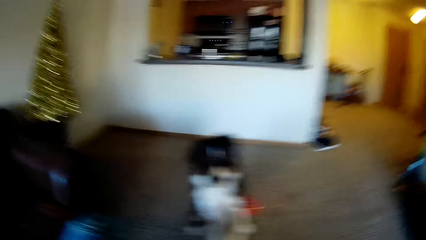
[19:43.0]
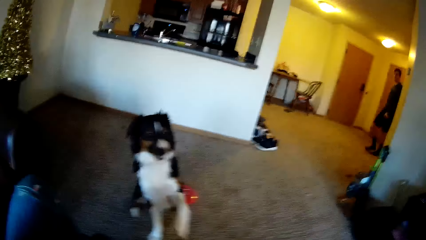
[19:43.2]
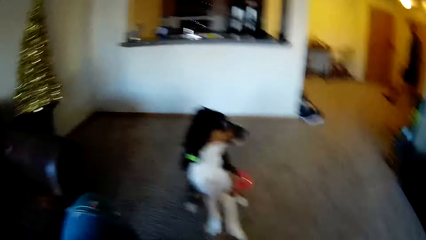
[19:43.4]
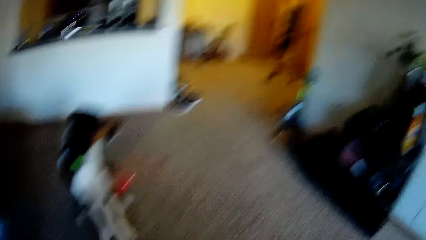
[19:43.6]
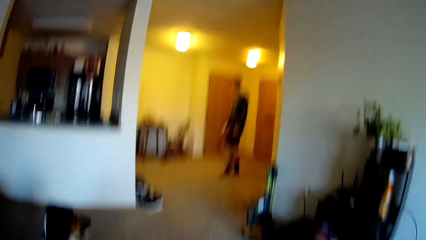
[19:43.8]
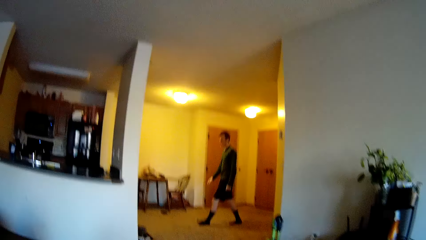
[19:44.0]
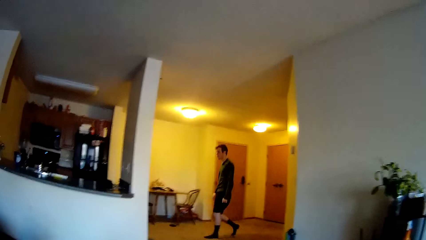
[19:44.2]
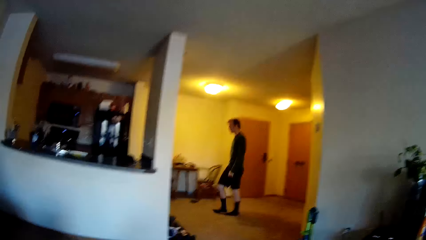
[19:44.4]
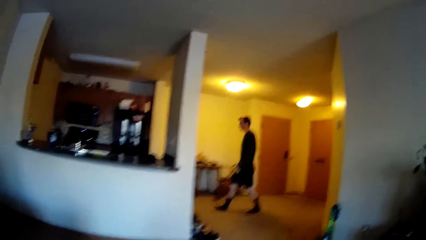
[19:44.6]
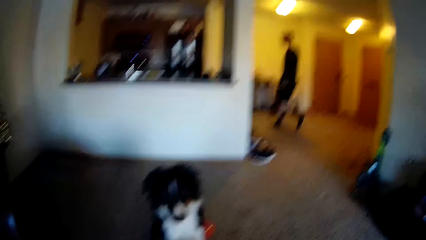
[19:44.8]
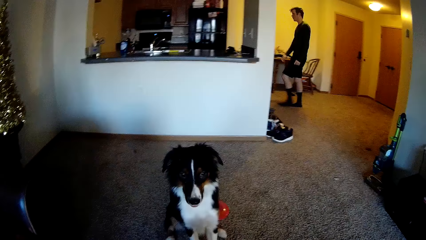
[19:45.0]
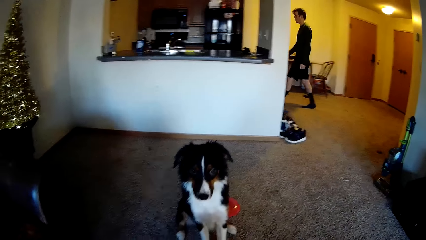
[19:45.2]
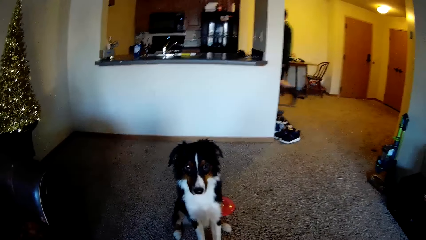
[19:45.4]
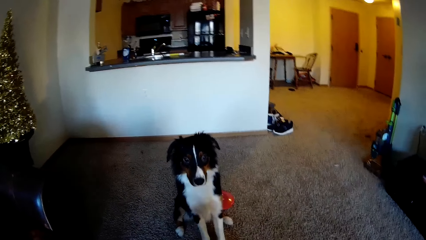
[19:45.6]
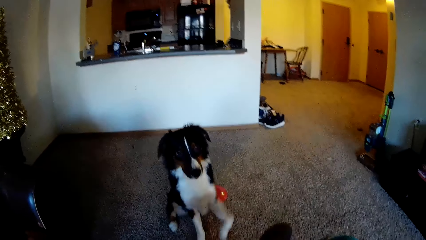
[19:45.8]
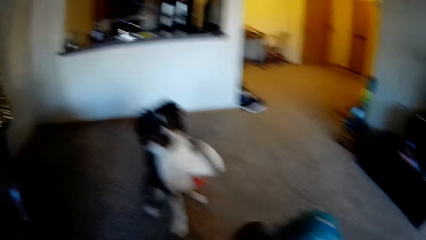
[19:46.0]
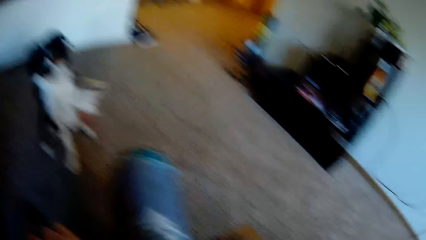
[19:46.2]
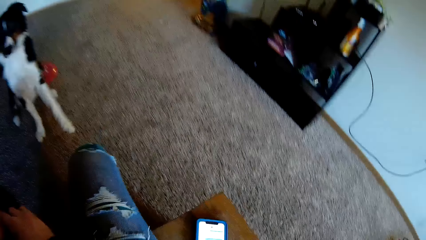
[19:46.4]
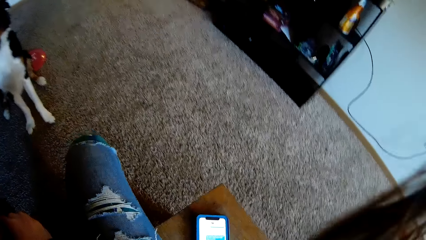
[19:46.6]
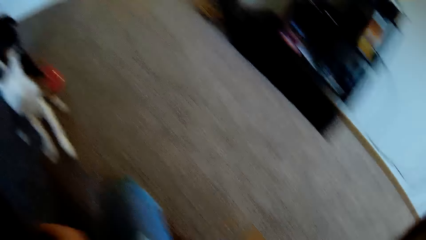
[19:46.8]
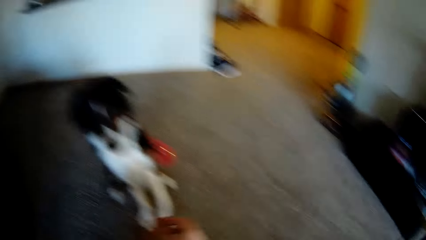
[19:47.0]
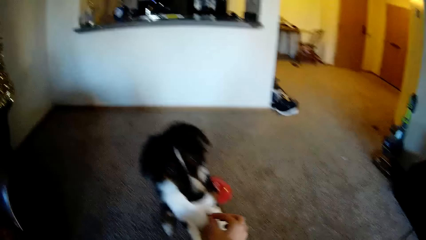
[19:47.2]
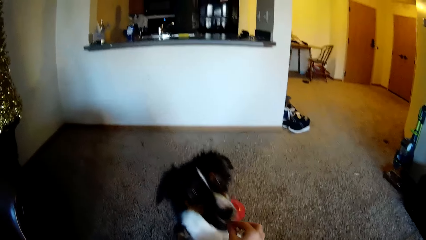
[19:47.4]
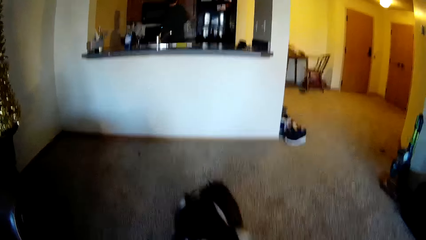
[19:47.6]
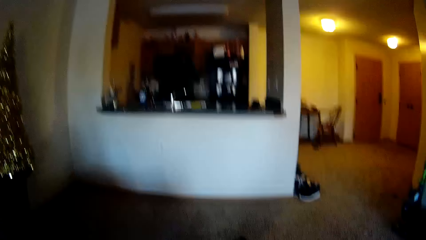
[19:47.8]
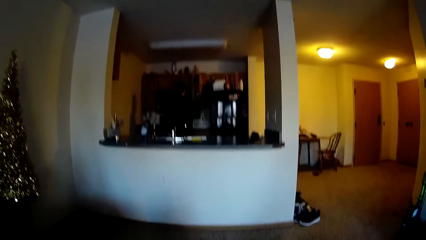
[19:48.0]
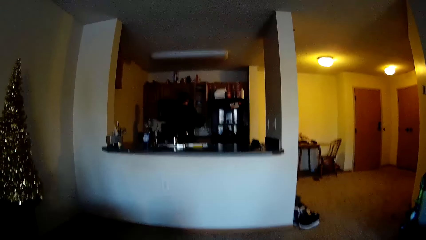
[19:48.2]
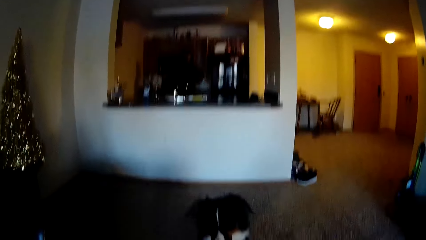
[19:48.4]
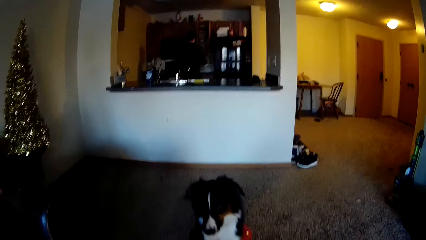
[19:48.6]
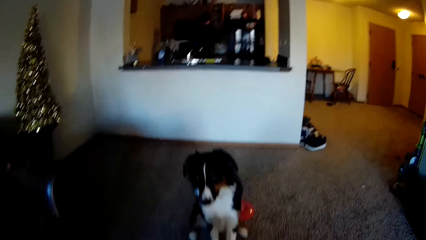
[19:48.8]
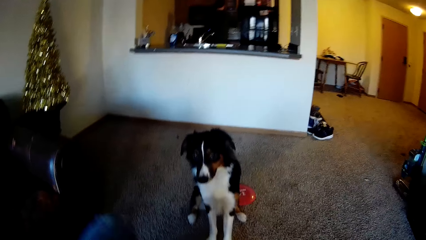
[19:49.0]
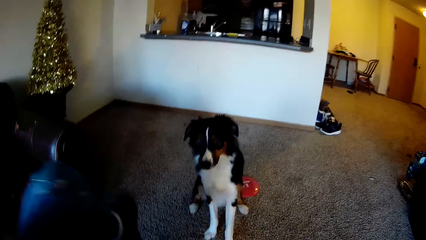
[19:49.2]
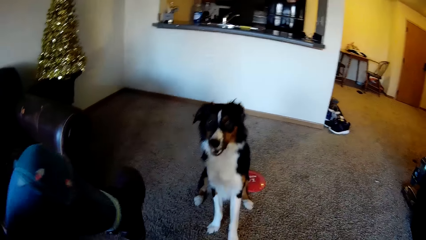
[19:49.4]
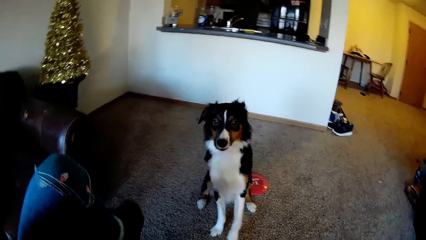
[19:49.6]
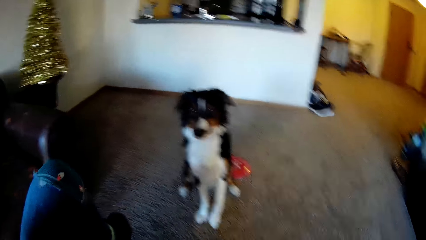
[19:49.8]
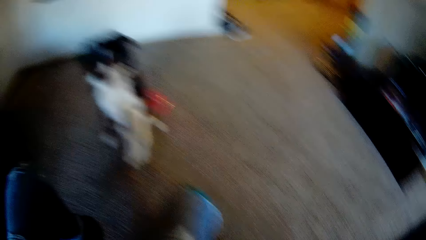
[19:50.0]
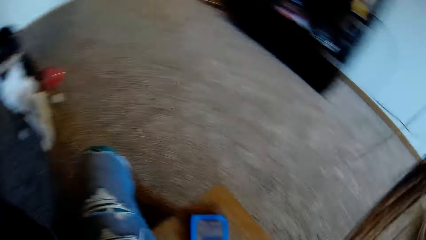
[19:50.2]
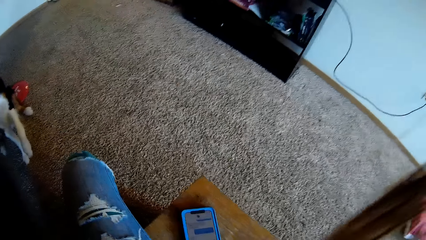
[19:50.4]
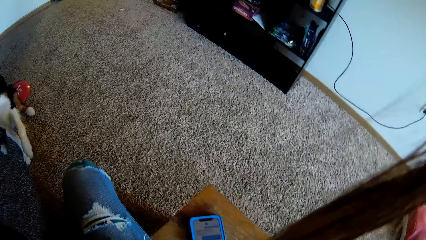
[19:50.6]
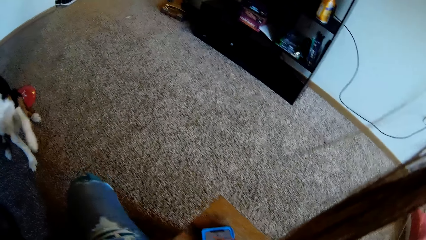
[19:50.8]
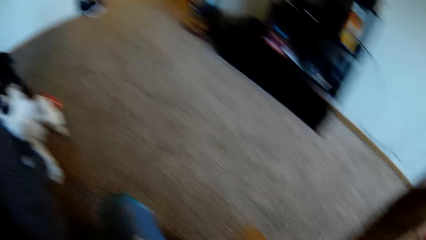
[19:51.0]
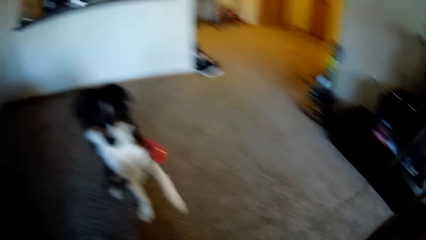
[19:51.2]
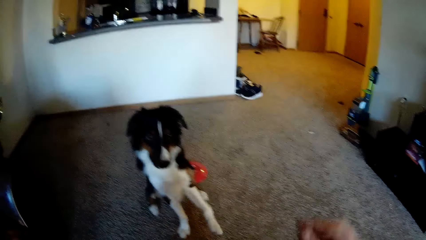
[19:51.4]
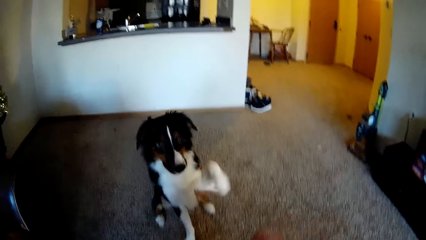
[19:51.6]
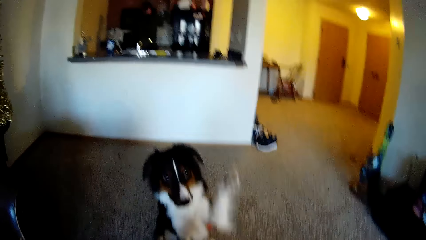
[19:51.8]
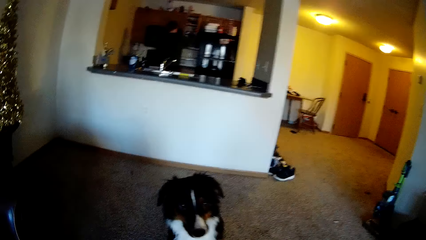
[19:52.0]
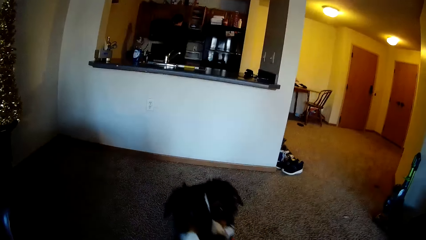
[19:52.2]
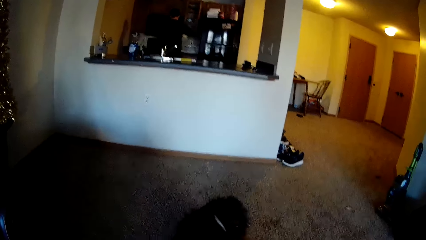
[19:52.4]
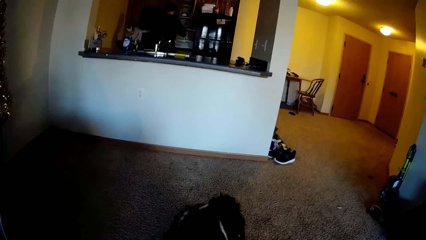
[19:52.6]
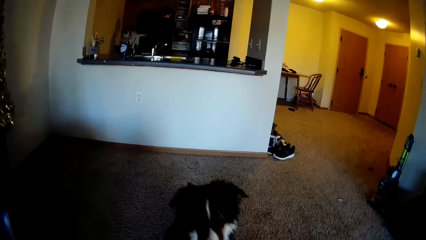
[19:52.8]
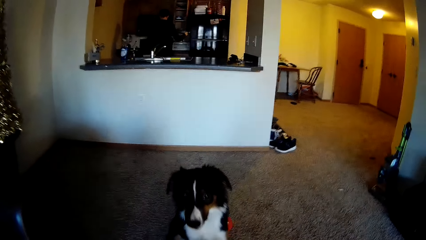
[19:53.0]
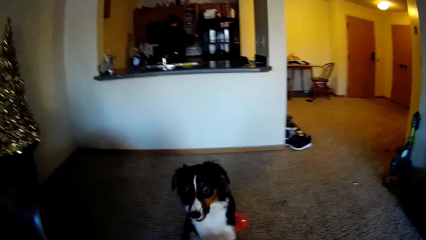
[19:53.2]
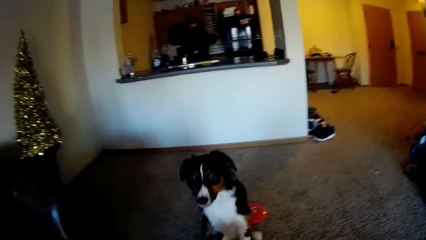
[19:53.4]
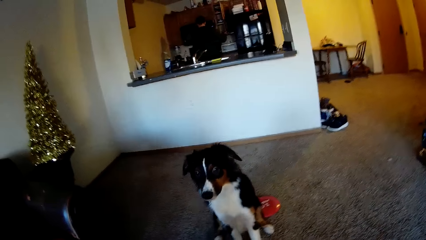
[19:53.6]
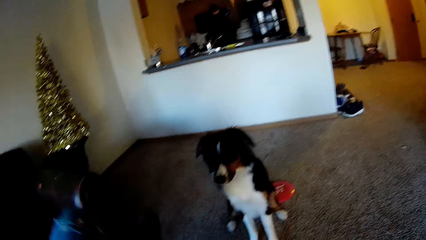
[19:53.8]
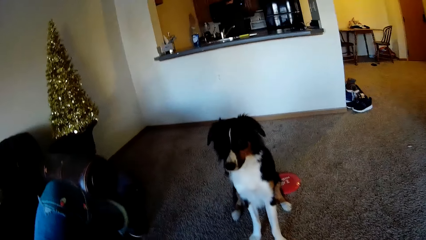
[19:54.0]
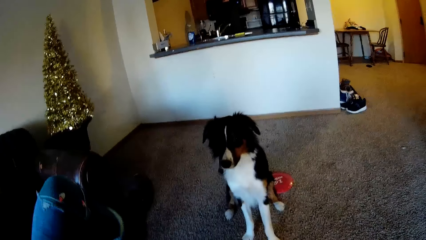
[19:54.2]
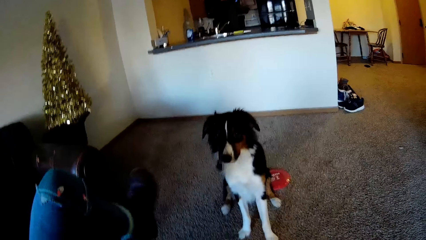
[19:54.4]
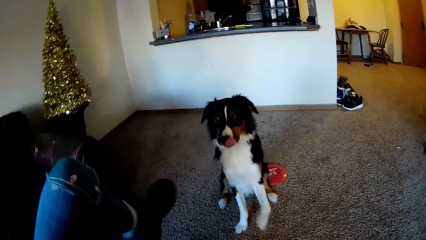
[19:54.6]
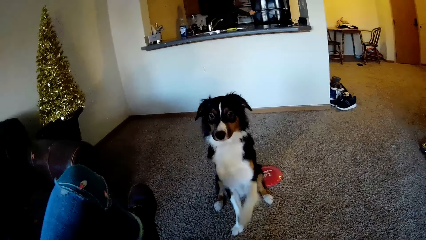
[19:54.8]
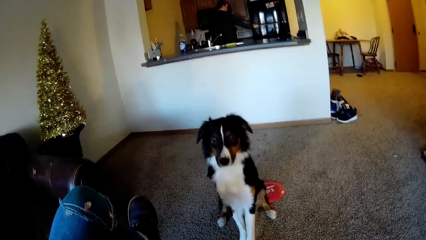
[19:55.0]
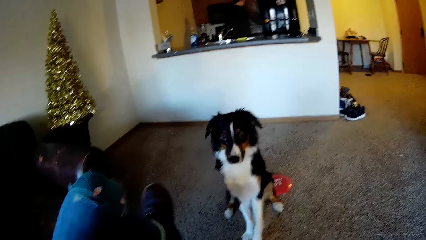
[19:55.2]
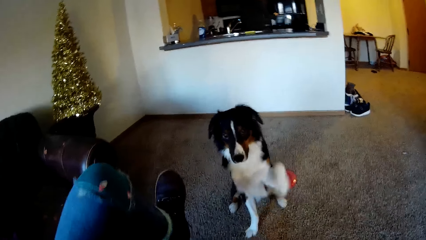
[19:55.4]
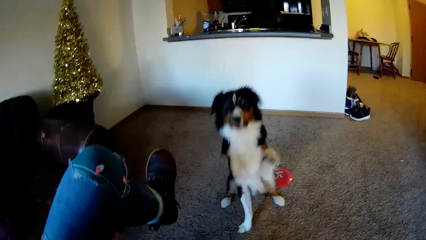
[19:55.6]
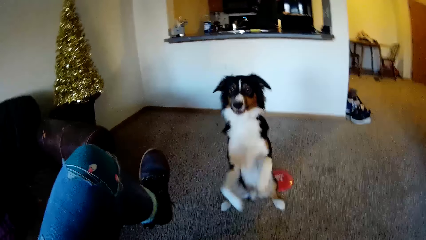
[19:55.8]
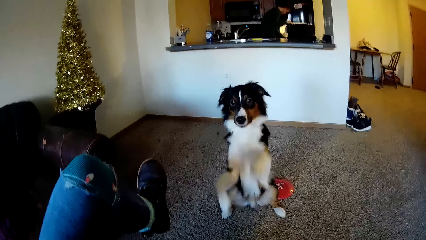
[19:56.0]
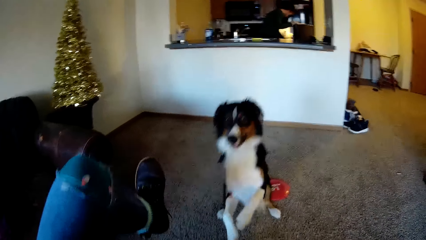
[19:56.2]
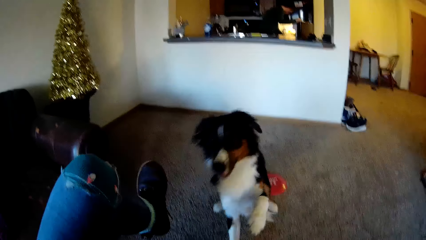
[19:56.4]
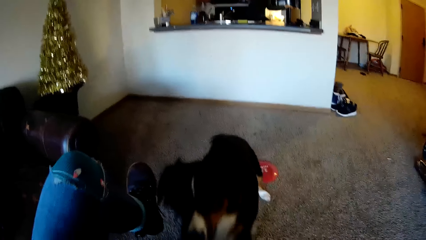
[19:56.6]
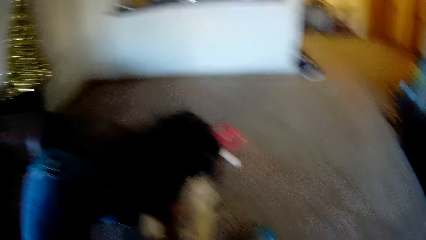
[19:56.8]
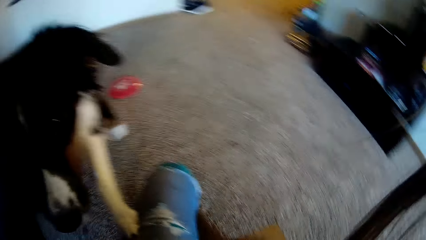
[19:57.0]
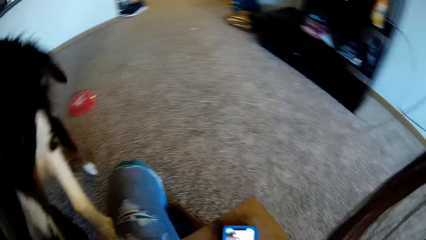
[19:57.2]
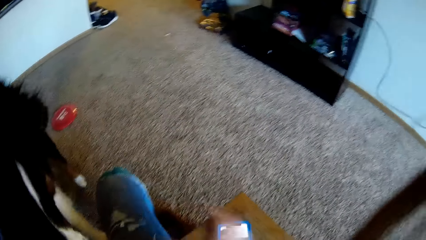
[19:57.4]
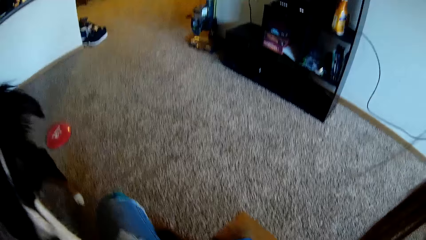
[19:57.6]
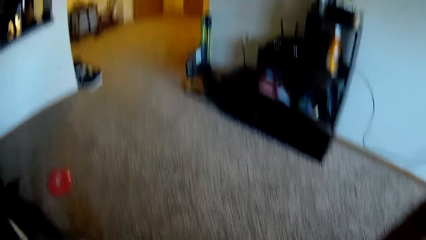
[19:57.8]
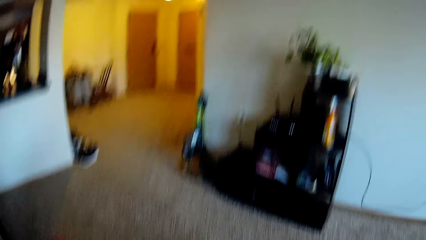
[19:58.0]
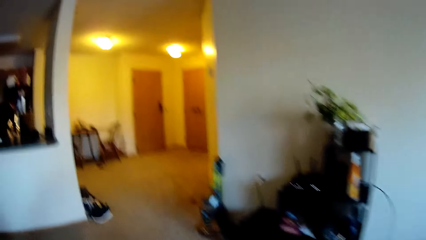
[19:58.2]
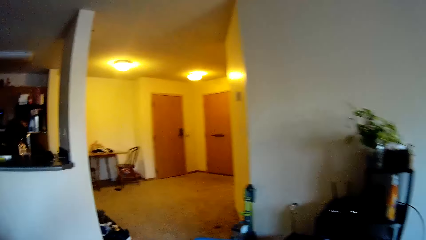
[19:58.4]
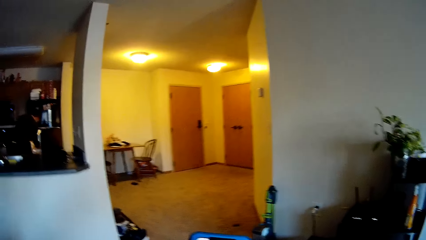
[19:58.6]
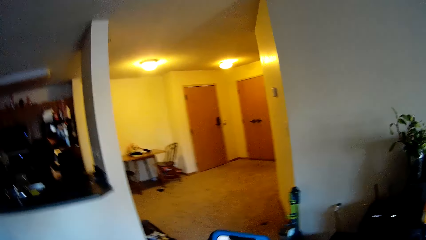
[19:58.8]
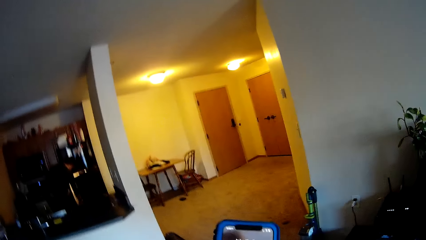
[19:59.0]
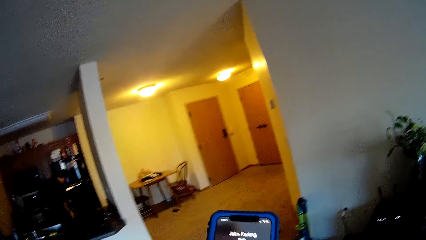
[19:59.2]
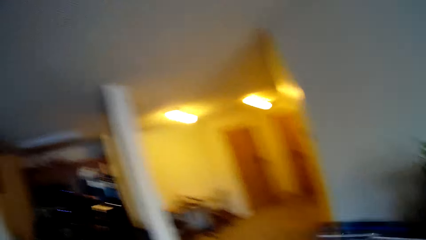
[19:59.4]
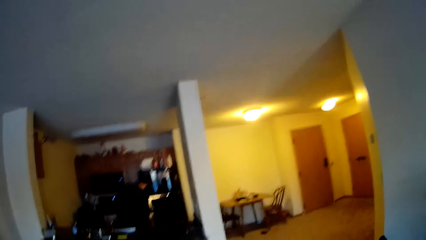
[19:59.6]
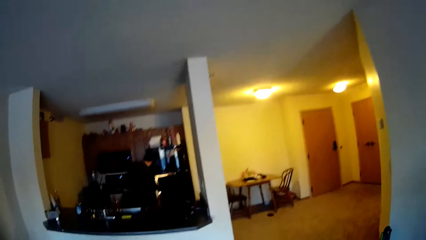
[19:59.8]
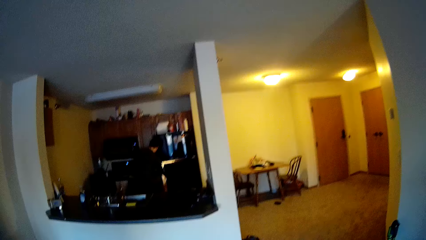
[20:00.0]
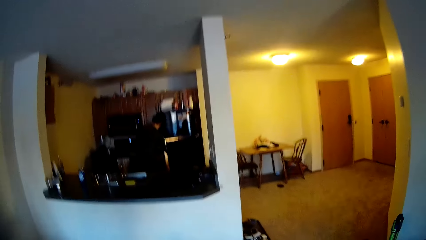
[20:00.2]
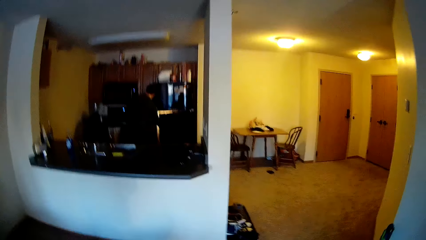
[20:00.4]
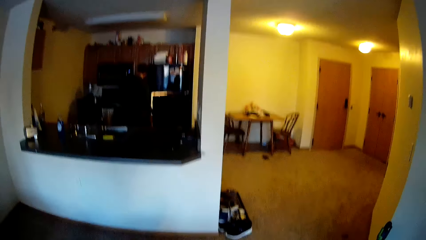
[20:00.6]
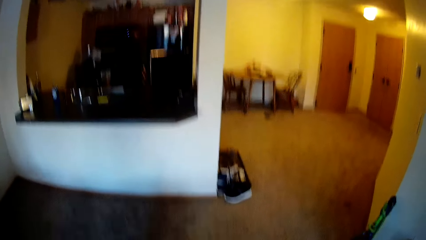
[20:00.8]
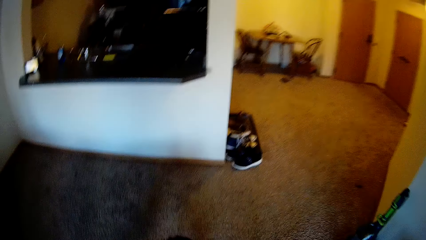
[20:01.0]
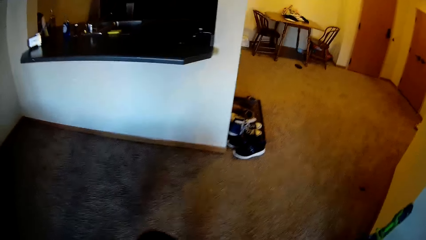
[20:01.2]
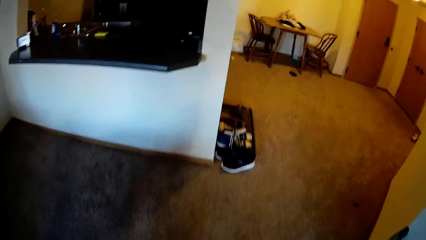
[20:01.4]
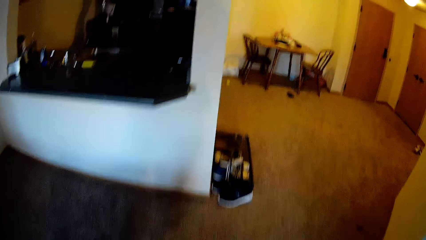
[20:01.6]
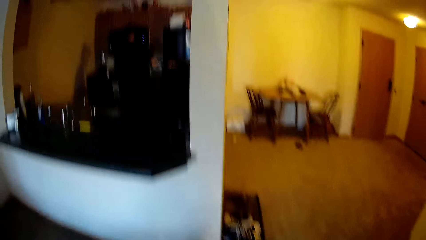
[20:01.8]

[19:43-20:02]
A man walks on the floor. The camera wearer sits on the table on the floor. She gives a dog something. She sits on the table on the floor again. She walks on the floor, holds her phone with her hands, and walks on the floor again.
